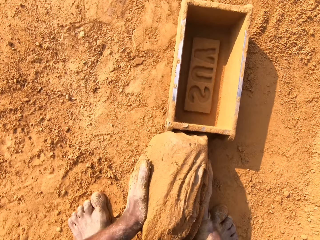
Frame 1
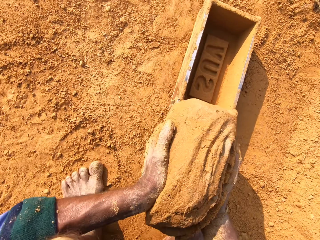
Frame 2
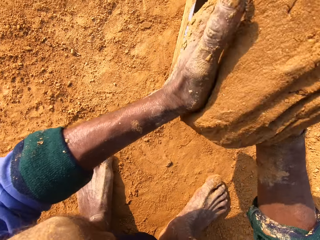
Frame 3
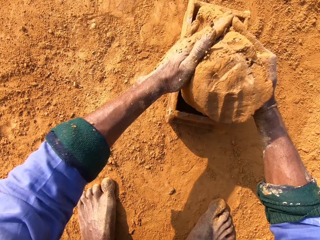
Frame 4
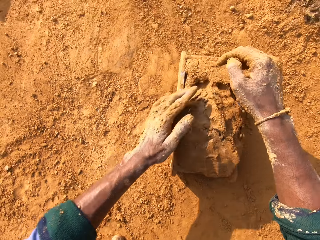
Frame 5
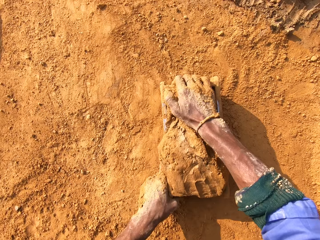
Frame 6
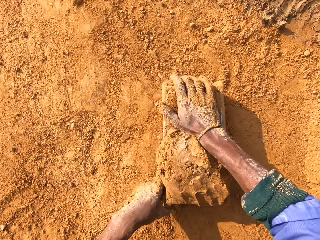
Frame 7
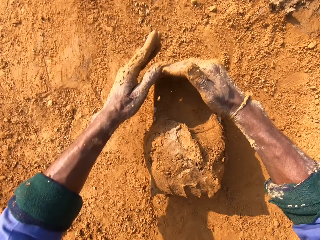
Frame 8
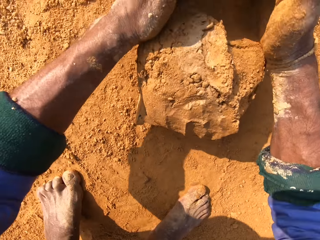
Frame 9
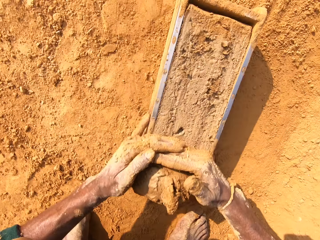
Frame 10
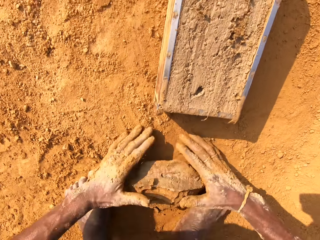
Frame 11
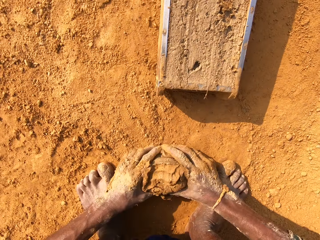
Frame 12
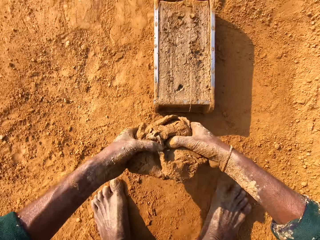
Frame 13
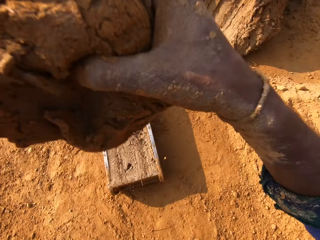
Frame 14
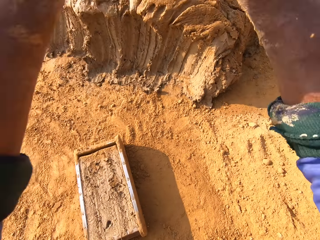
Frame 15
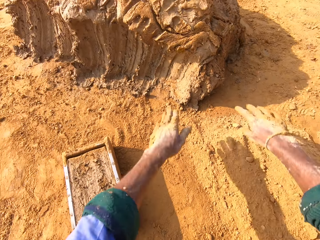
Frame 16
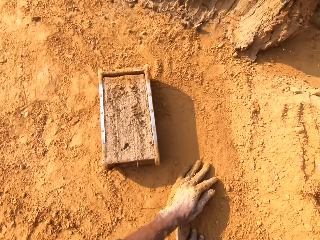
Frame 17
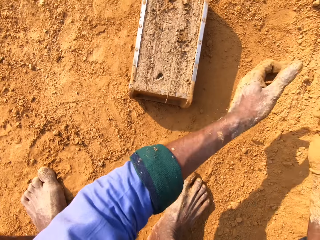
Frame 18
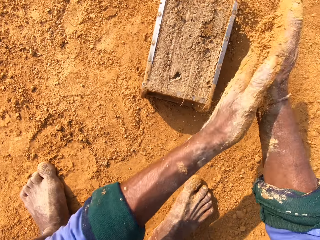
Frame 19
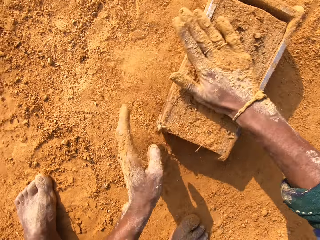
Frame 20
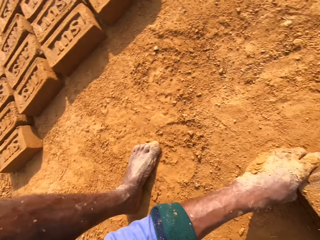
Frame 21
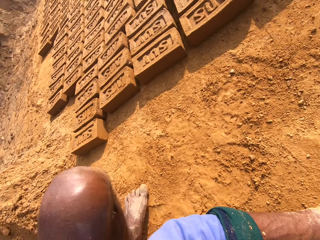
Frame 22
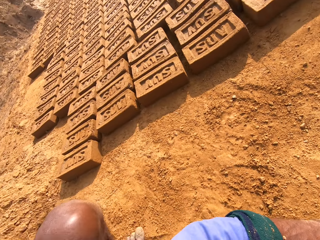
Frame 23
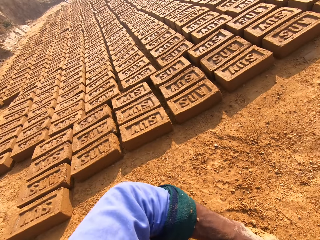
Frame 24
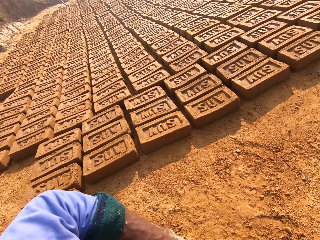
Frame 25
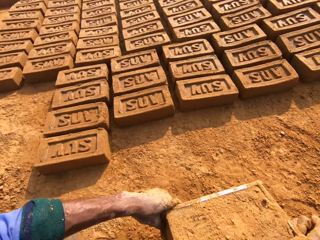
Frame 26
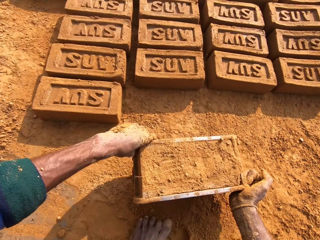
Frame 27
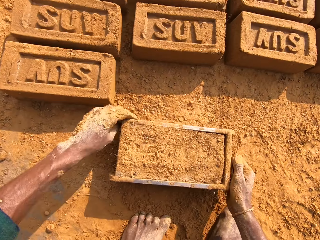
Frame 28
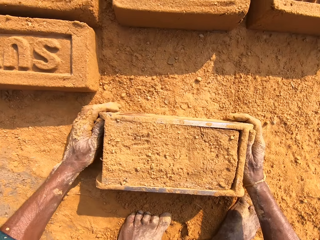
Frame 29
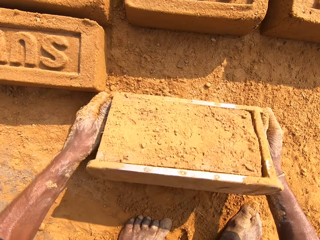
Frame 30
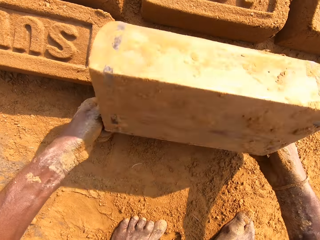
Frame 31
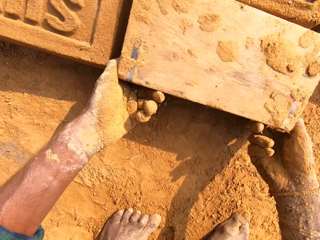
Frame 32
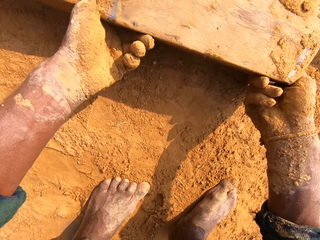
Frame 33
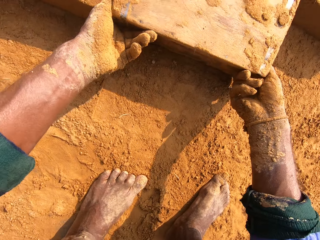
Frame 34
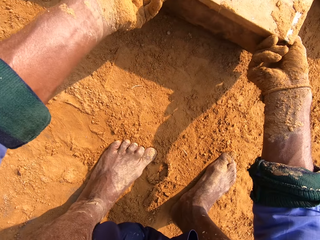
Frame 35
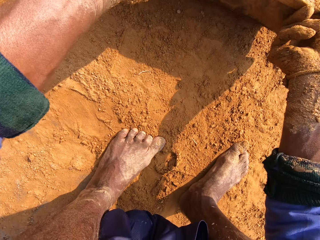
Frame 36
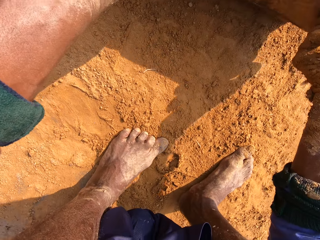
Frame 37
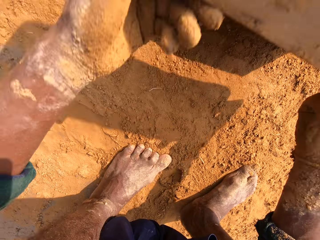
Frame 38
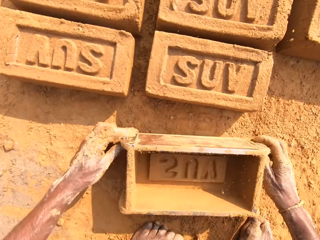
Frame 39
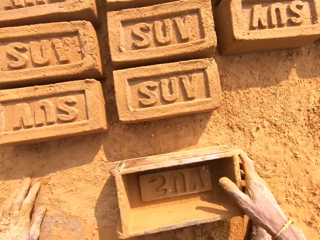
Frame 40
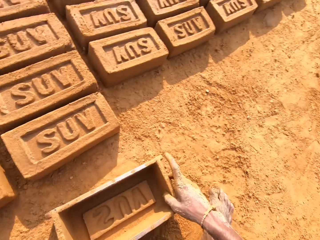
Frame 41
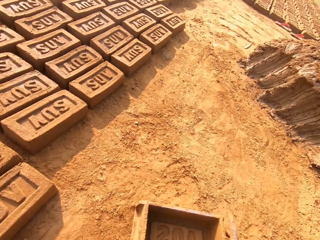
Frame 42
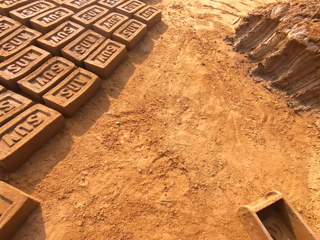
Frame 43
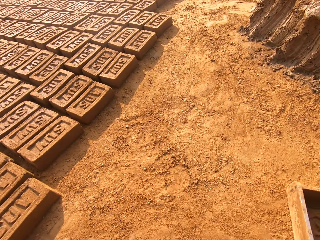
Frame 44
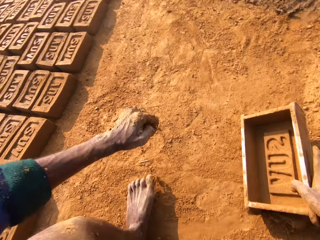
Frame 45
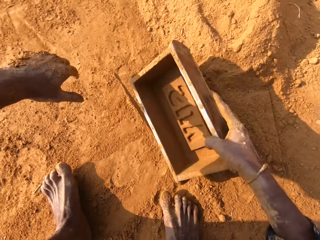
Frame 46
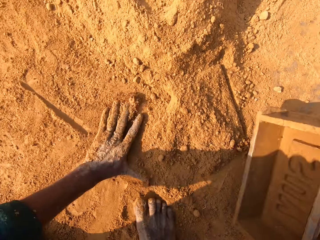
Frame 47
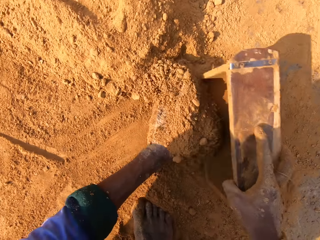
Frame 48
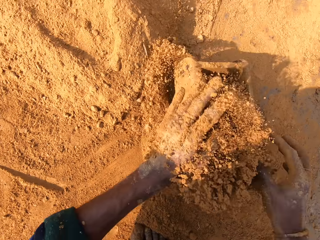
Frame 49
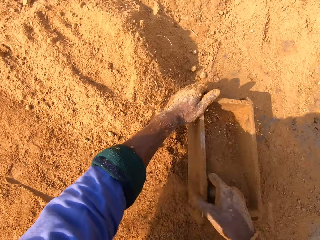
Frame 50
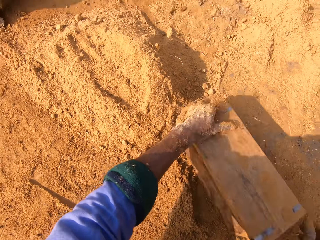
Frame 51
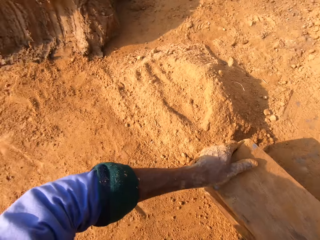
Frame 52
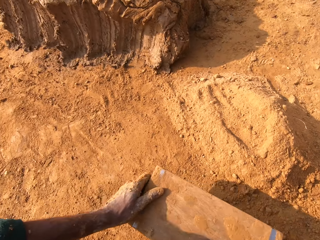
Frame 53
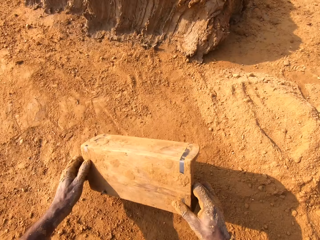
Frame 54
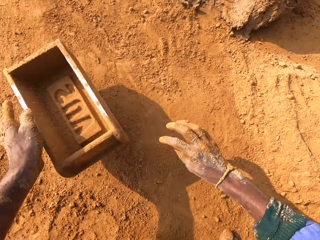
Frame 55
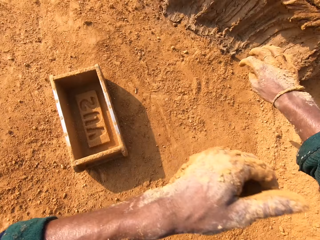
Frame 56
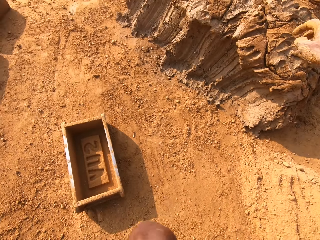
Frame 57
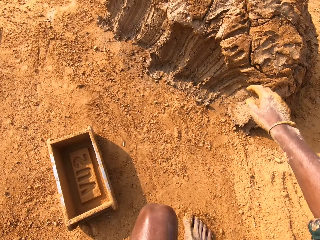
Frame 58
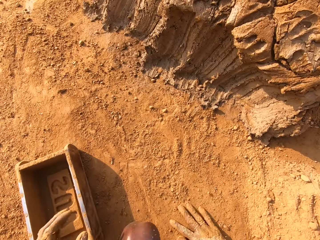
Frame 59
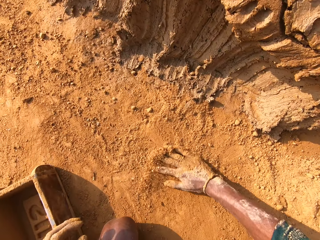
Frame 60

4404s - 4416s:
The camera wearer molds the clay. They put the clay inside the brick mold. They remove excess clay. They put back the clay. They put sand on the brick mold. They put the clay brick on the ground. They put sand into the brick mold. They remove sand from the brick mold.

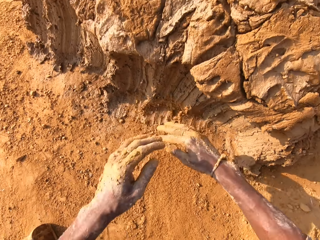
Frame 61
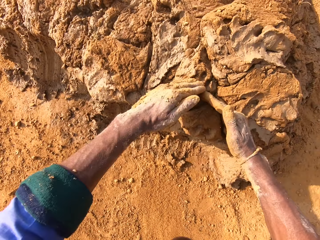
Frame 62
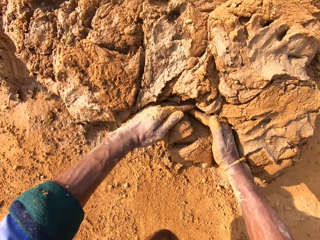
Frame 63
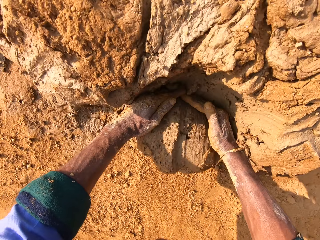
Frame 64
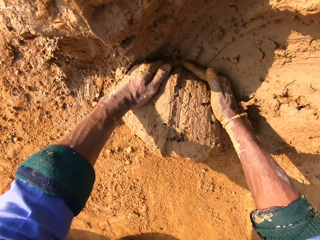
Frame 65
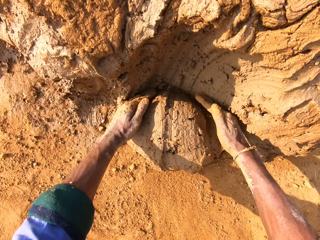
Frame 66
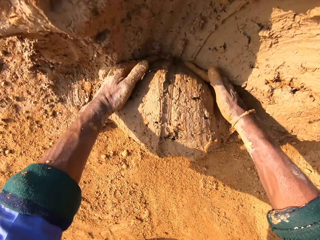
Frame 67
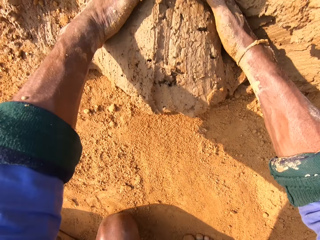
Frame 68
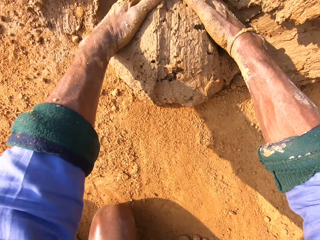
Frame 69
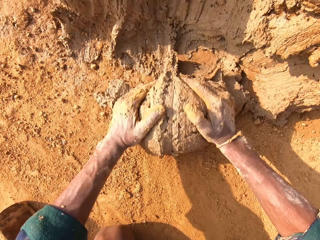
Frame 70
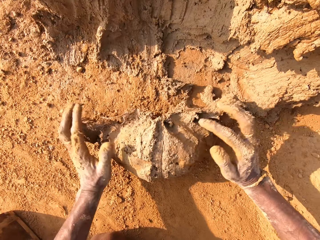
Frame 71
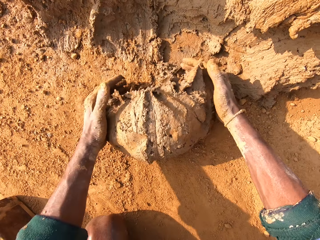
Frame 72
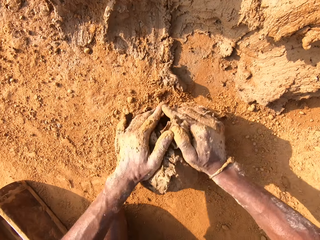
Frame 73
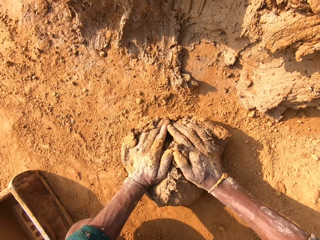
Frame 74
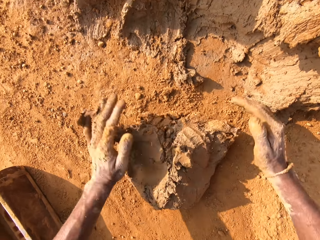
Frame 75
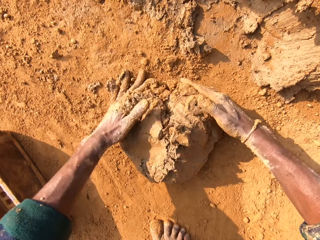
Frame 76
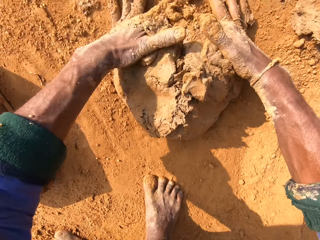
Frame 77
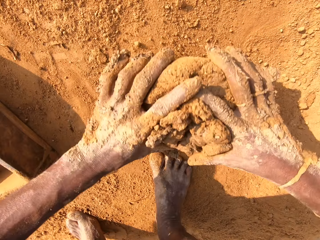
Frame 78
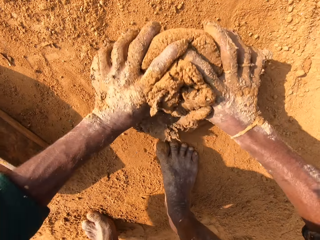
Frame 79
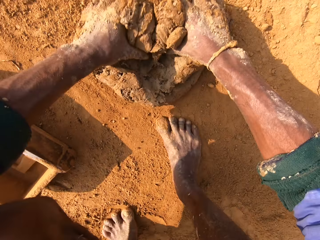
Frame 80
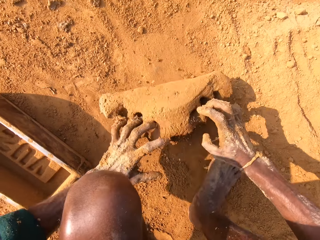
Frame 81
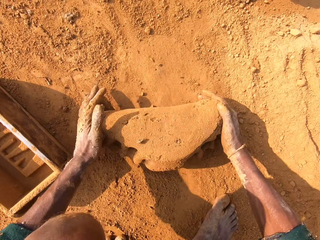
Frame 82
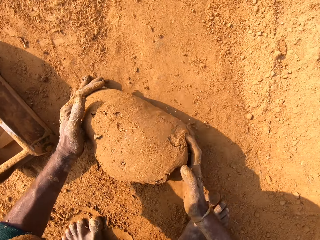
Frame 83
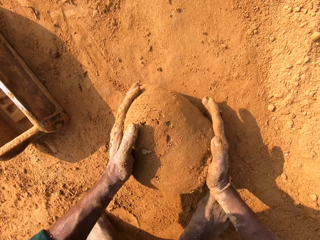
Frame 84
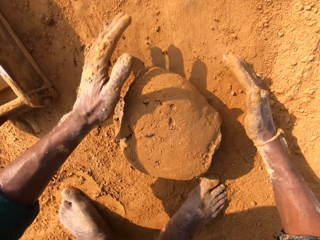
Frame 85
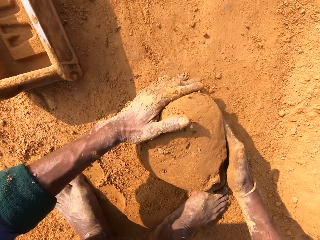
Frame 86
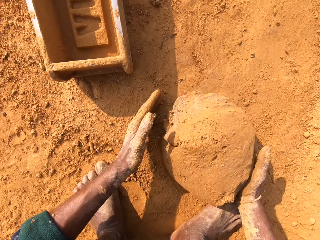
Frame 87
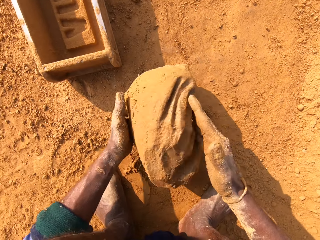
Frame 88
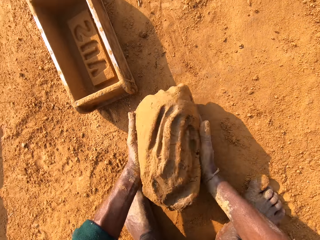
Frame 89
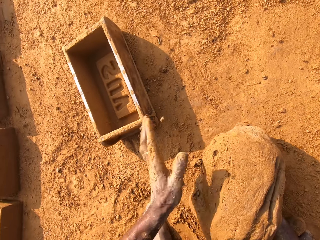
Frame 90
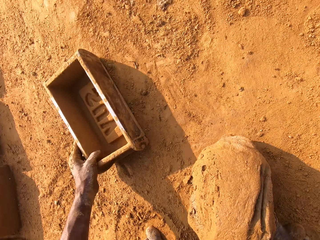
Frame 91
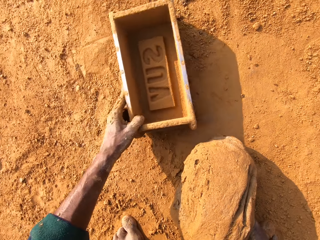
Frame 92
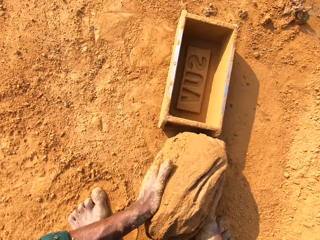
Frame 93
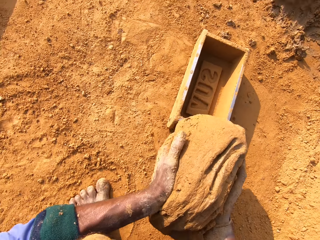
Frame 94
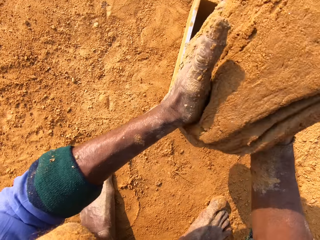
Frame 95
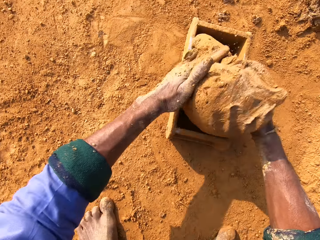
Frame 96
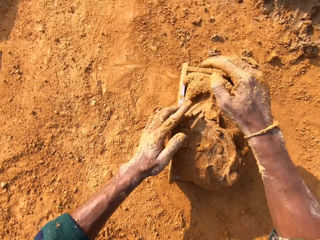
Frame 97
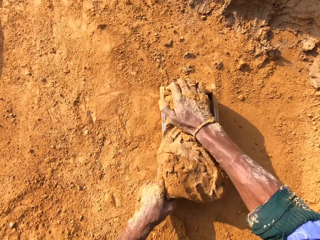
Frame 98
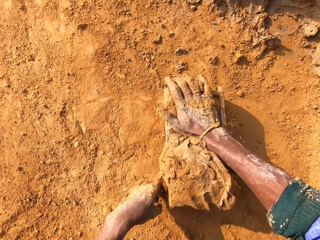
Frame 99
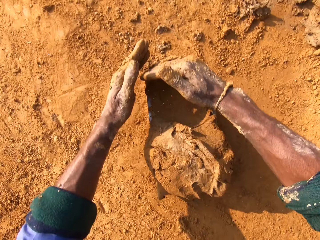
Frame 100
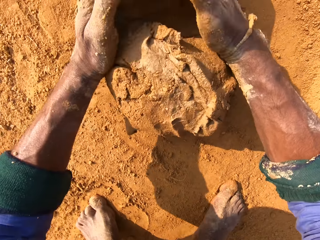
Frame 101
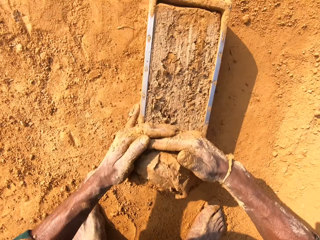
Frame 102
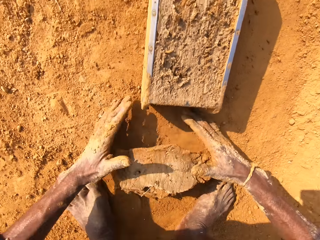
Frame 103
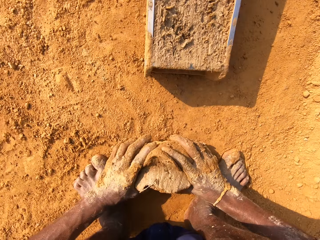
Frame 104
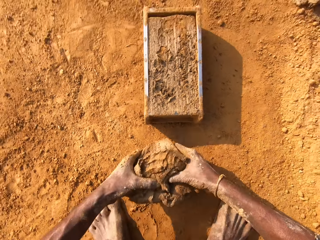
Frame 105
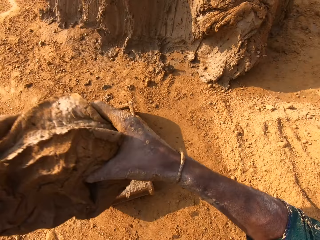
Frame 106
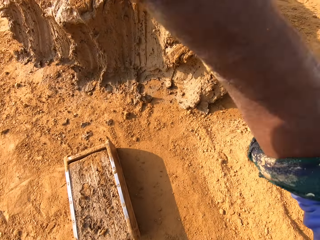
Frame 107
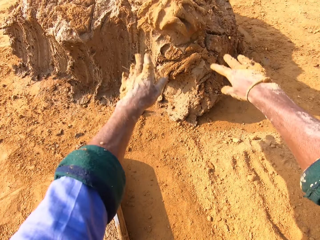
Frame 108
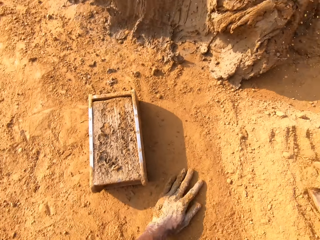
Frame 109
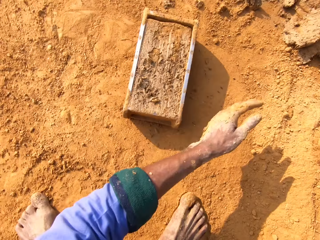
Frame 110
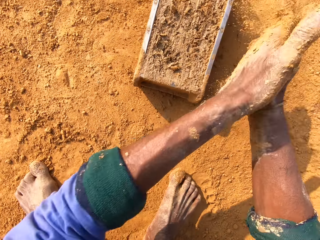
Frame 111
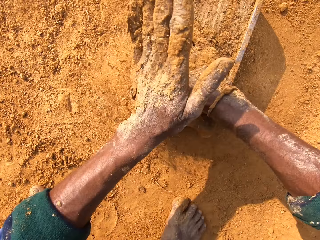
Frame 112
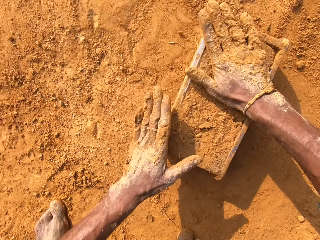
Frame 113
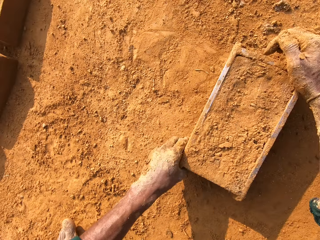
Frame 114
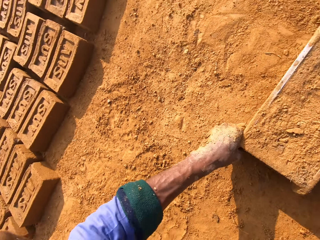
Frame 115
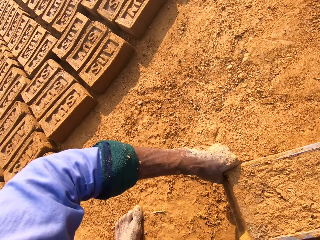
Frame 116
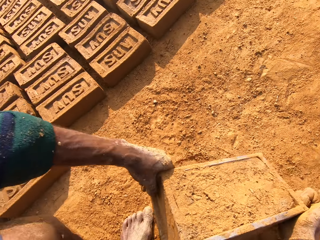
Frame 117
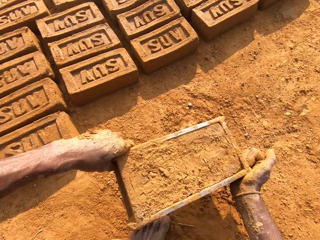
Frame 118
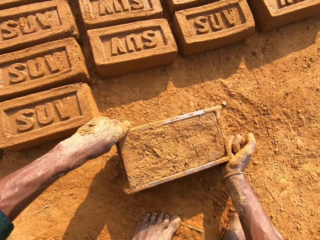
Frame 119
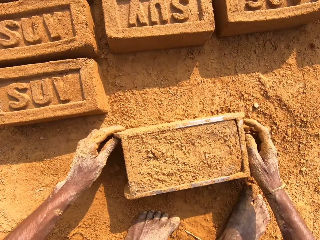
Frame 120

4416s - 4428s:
The camera wearer scoops the clay. They roll the clay. They put the clay inside the brick mold. They remove excess clay. They put back the clay. They put sand on the brick mold.
